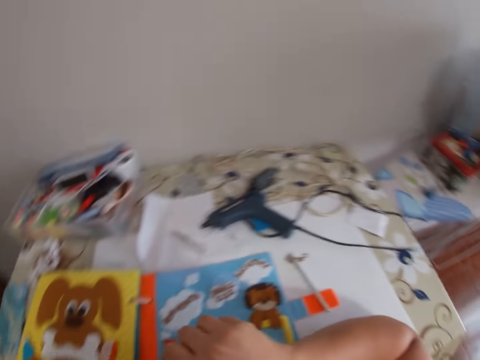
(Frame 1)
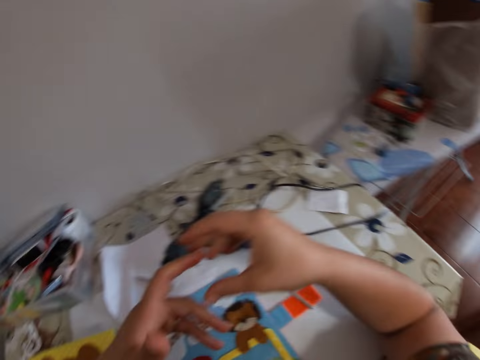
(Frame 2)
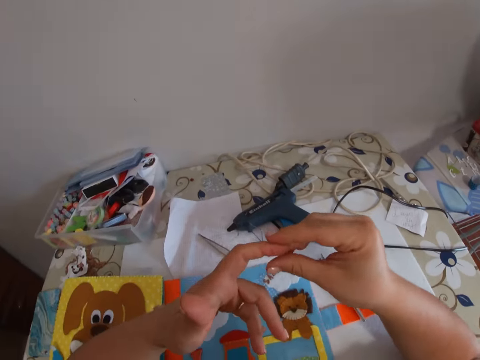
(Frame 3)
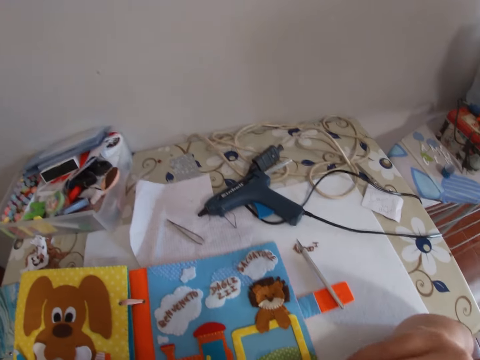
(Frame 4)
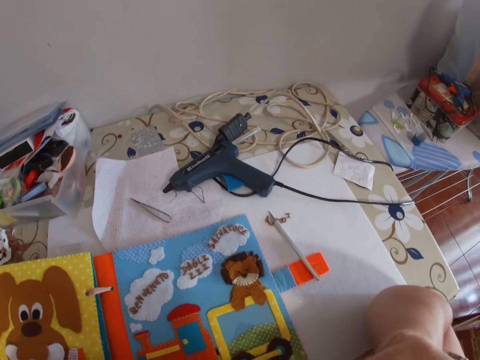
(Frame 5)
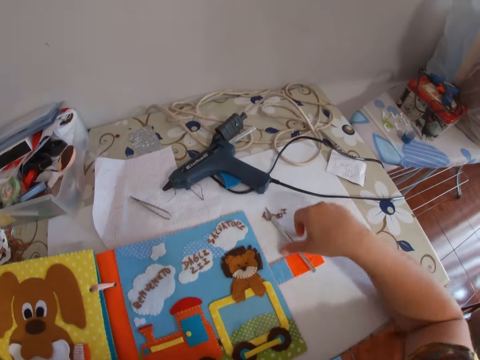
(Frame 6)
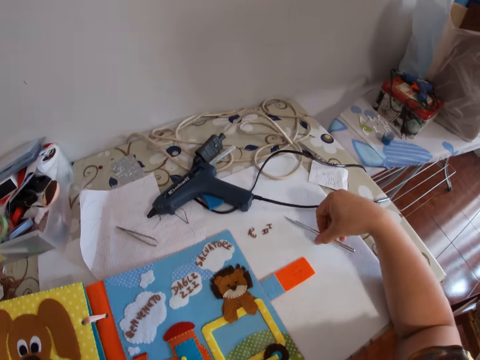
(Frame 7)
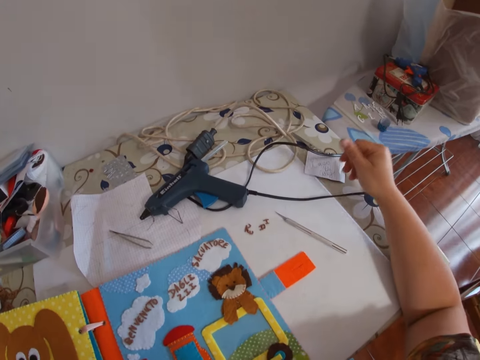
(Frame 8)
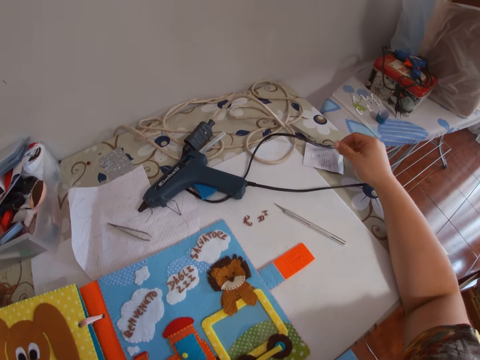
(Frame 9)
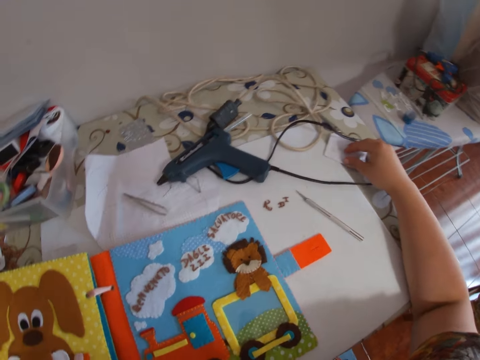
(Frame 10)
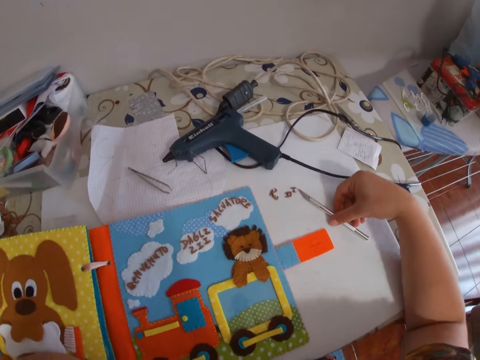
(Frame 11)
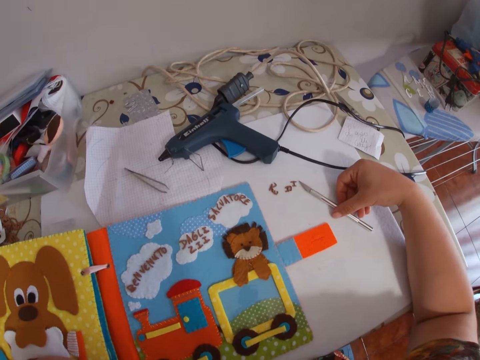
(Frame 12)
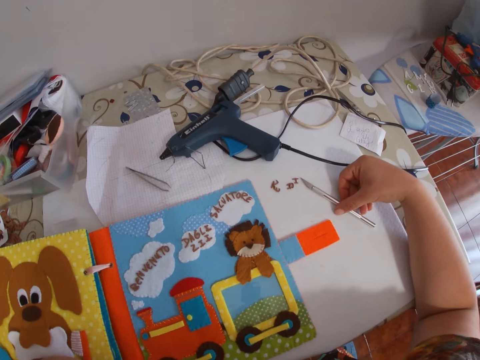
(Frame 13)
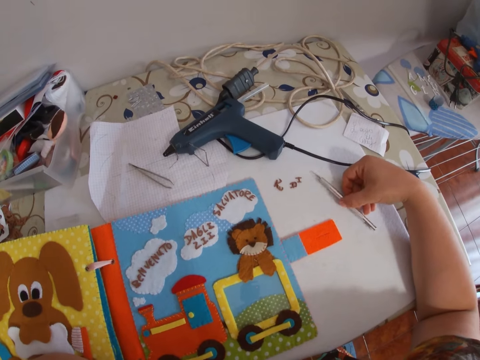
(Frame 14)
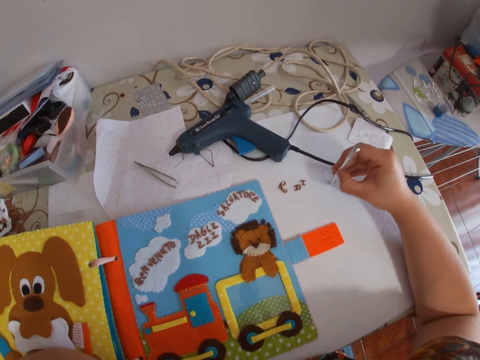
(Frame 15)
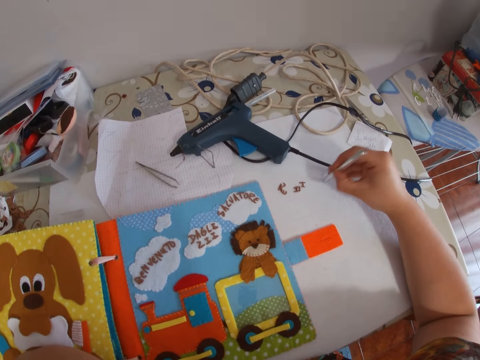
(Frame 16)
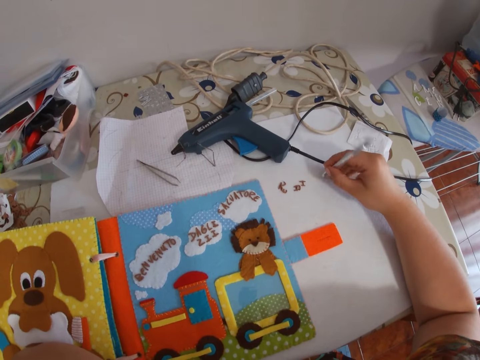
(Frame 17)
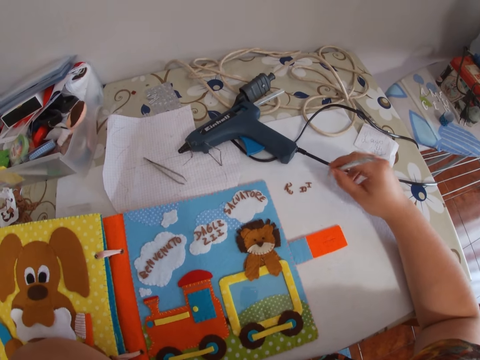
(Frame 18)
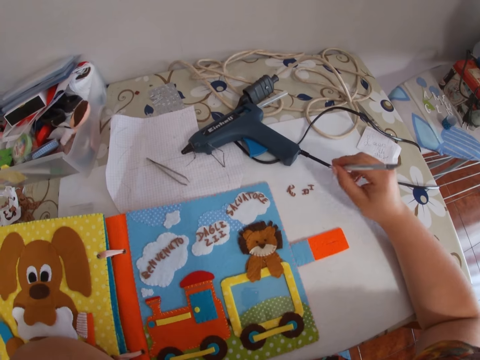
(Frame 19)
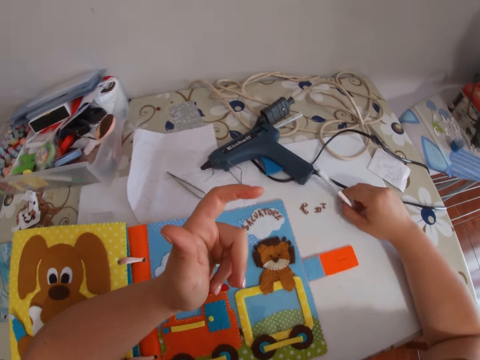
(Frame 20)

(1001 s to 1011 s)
The camera wearer lifts hands. She puts her hands in her mouth. She adjusts the carving knife or pen knife on the table with her right hand. She puts the pen knife aside. She holds the pen knife. She hits the carving knife on the table with her right hand.

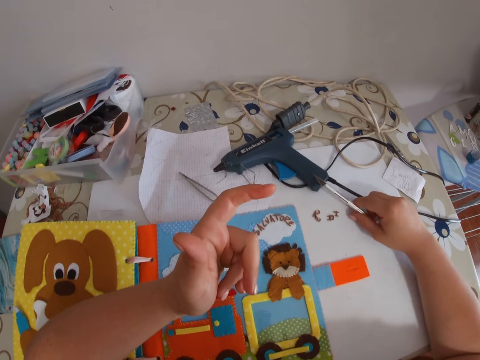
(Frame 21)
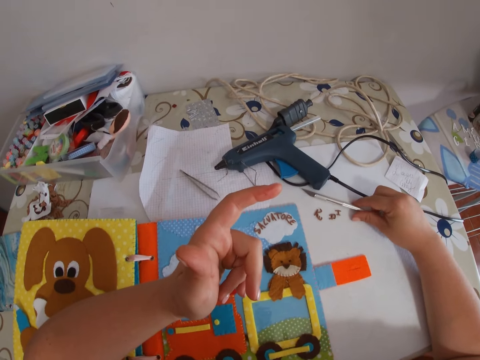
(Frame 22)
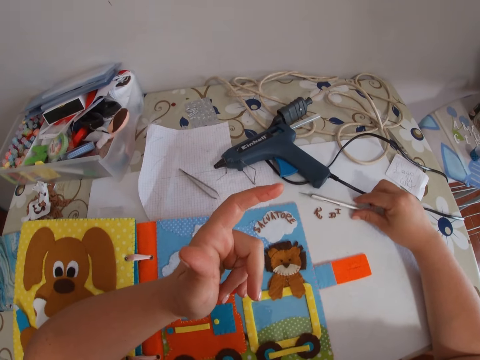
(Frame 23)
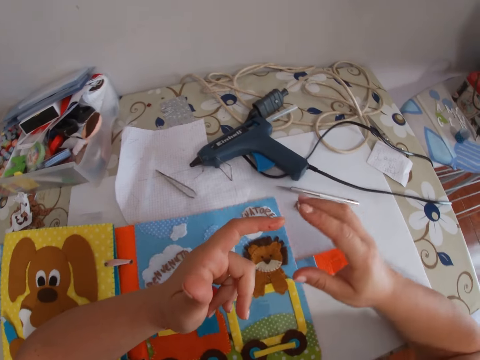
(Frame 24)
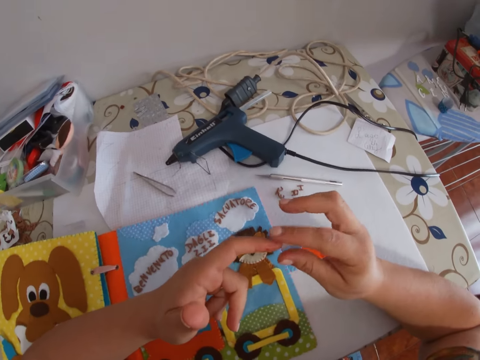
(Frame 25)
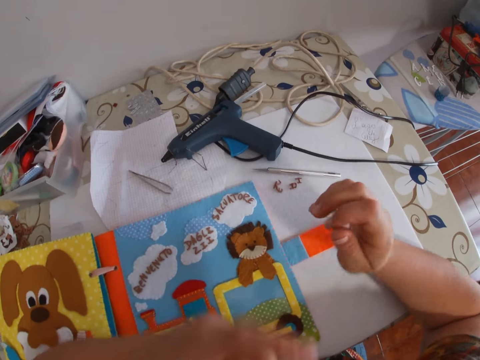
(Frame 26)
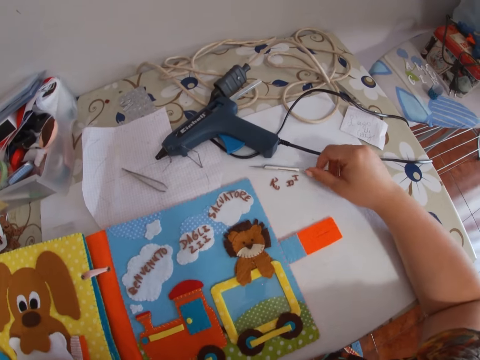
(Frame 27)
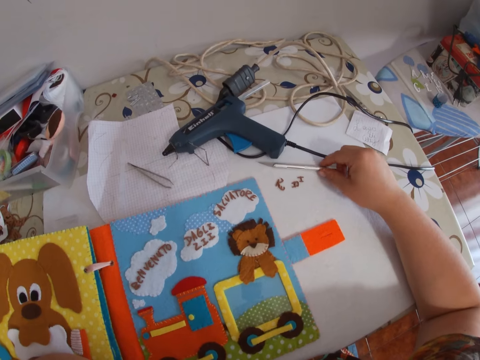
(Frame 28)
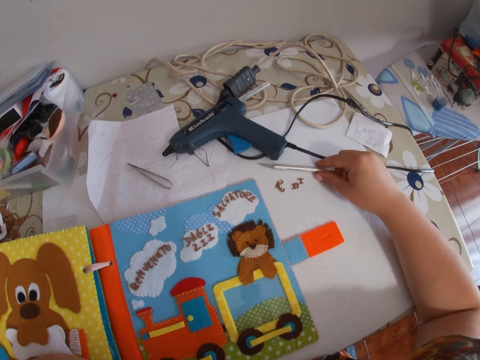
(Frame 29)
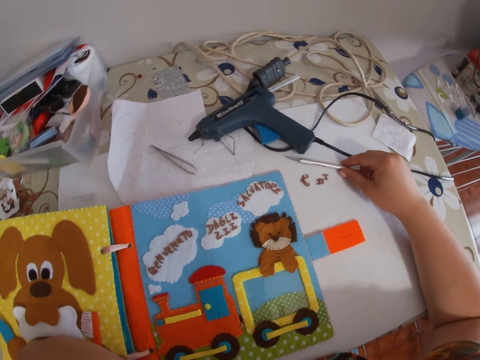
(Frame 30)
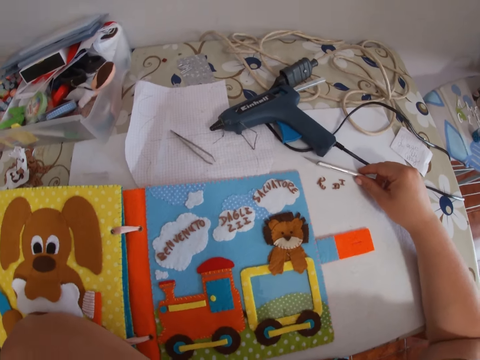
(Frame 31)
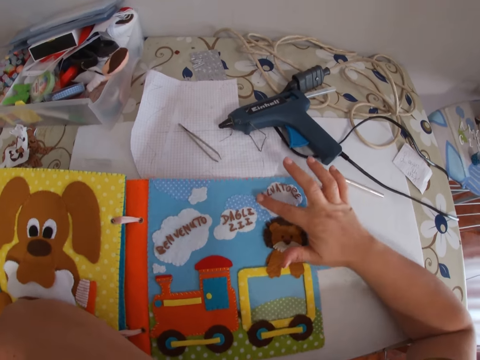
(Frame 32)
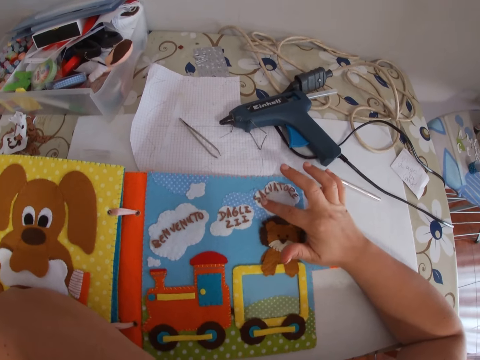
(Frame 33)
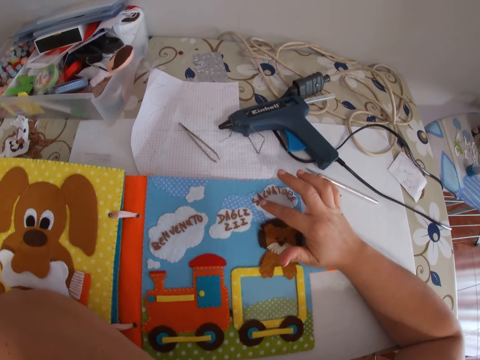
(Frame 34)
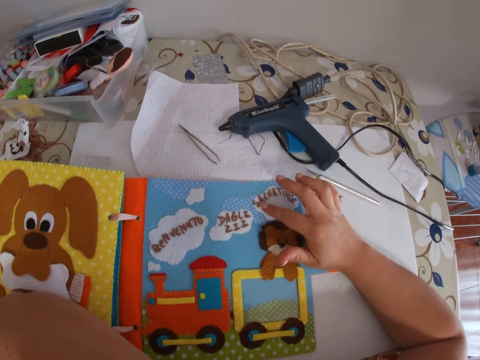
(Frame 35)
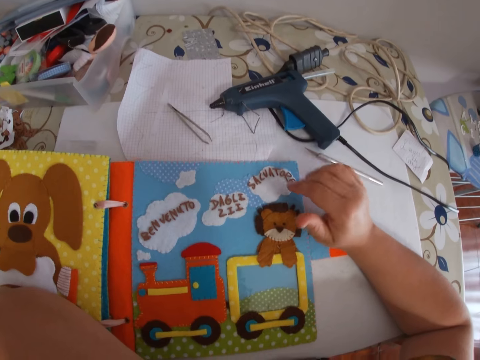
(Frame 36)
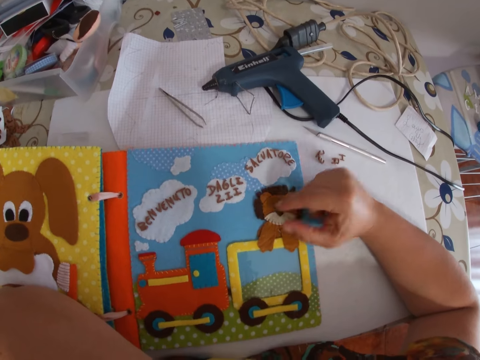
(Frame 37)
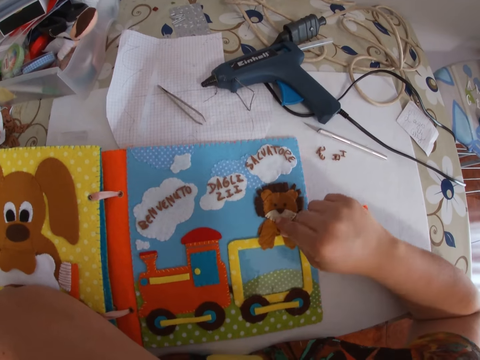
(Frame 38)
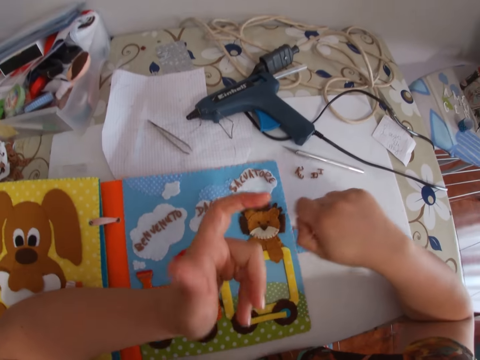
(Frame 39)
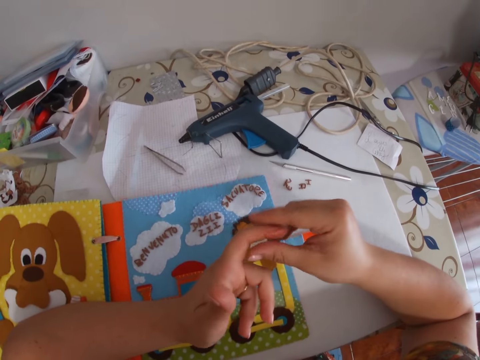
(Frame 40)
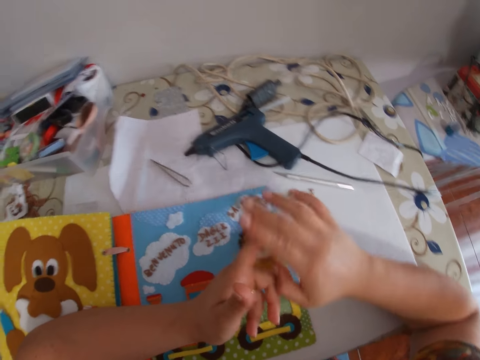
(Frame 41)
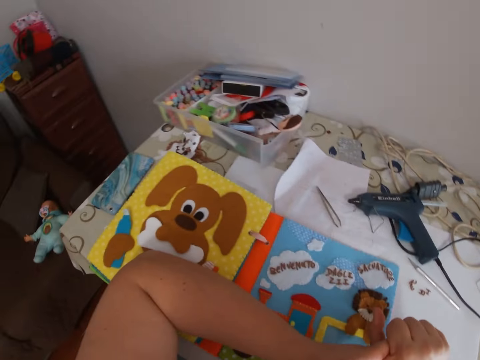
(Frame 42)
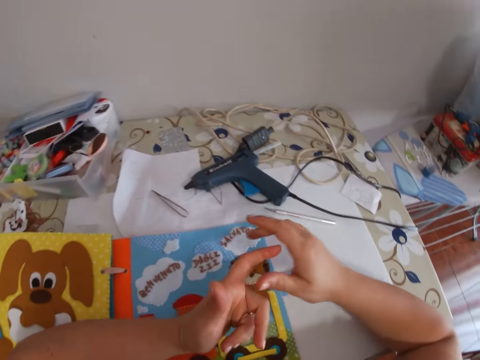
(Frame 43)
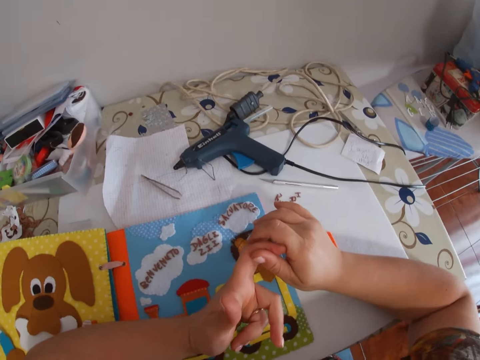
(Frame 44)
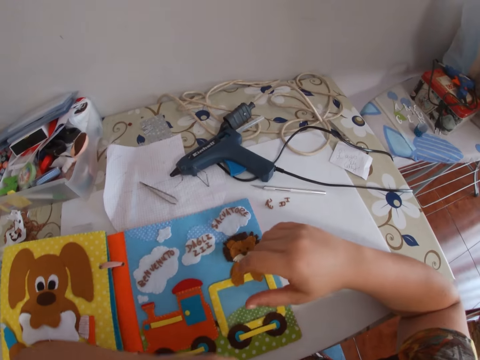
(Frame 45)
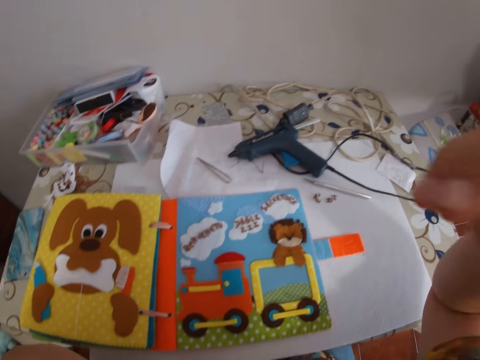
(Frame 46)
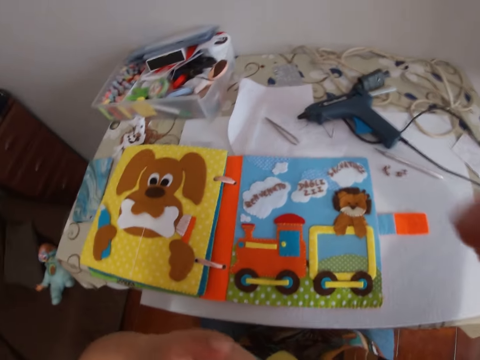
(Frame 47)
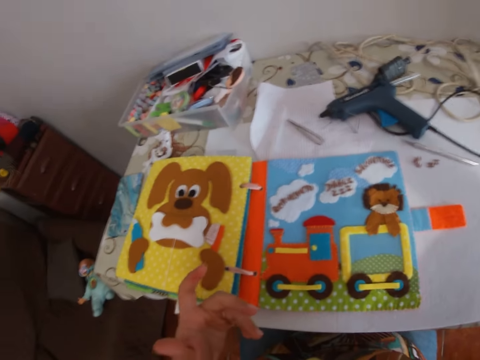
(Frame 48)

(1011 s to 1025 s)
The camera wearer rubs fingers. She presses her left hand with her right hand and puts her left hand in her mouth. She touches the pen knife. She presses the crafts. She adjusts the letter tile with her right hand. She presses her left hand with her right hand and rubs fingers. She lifts hands.
